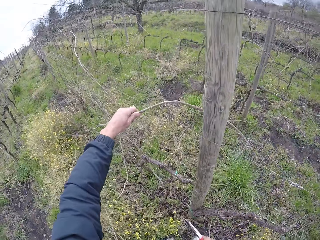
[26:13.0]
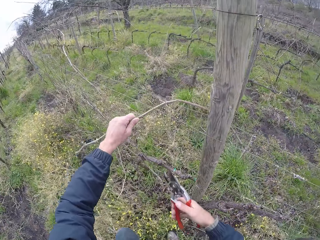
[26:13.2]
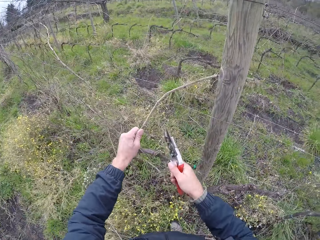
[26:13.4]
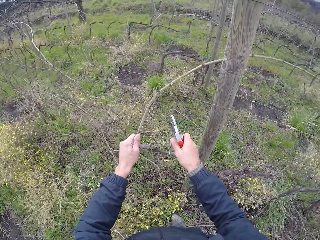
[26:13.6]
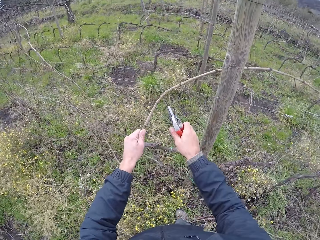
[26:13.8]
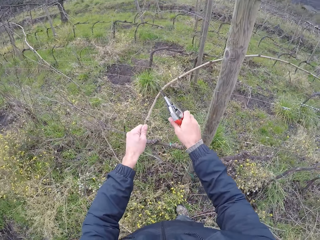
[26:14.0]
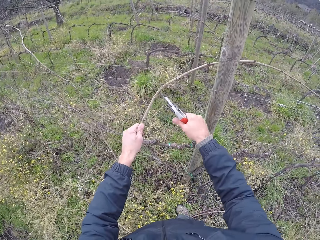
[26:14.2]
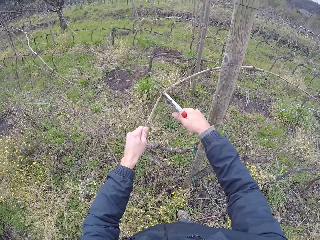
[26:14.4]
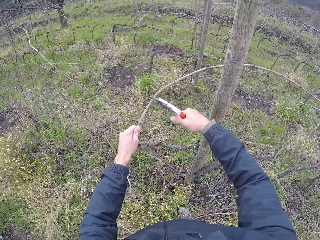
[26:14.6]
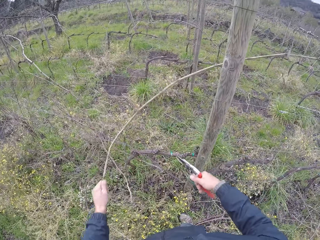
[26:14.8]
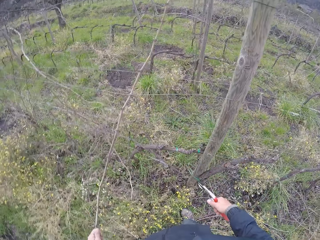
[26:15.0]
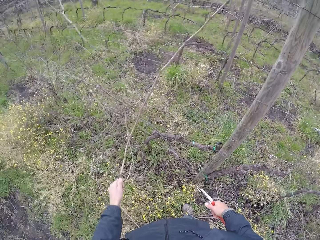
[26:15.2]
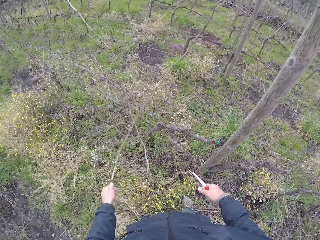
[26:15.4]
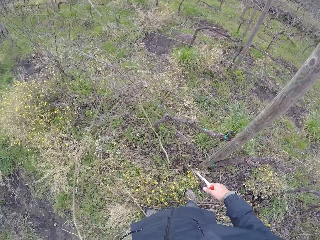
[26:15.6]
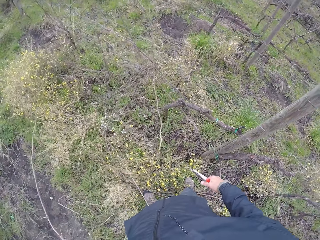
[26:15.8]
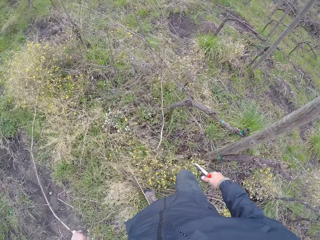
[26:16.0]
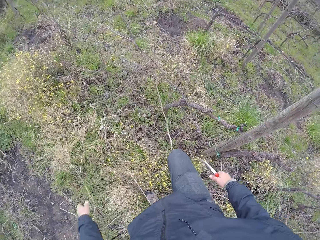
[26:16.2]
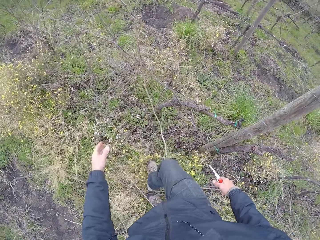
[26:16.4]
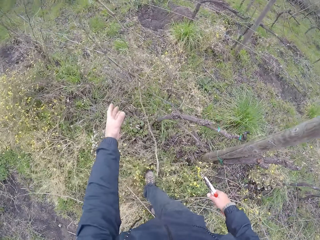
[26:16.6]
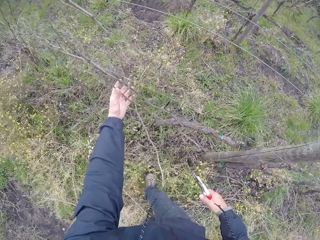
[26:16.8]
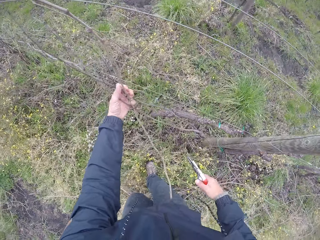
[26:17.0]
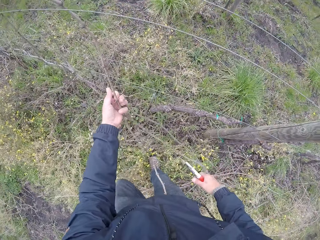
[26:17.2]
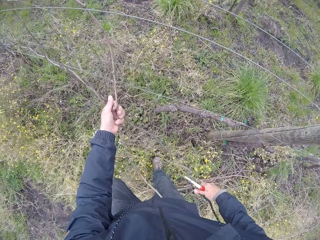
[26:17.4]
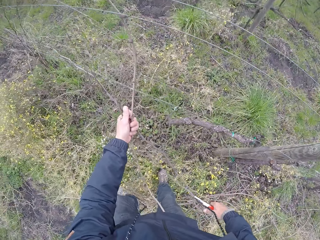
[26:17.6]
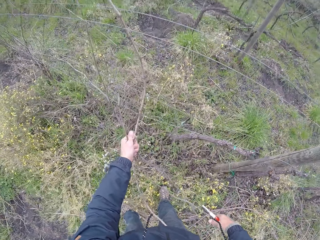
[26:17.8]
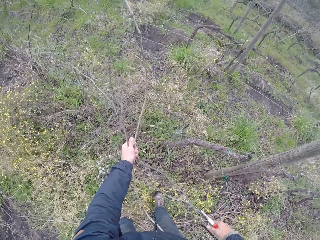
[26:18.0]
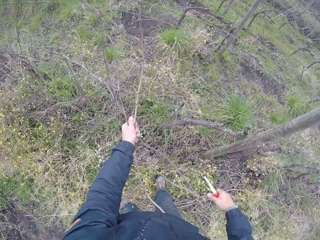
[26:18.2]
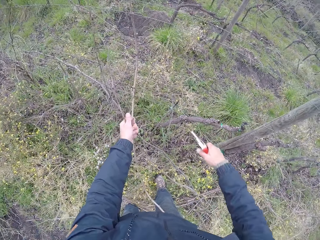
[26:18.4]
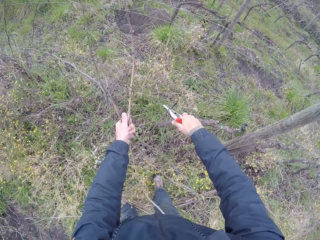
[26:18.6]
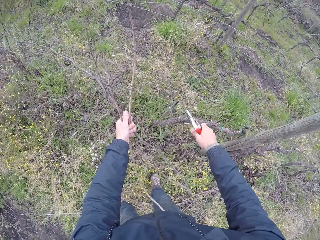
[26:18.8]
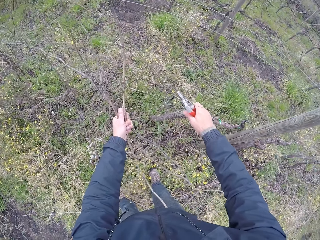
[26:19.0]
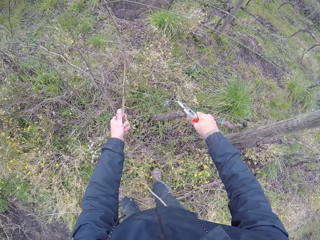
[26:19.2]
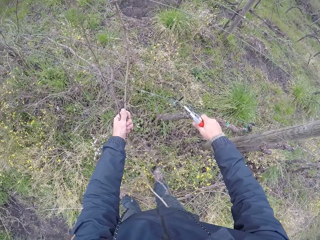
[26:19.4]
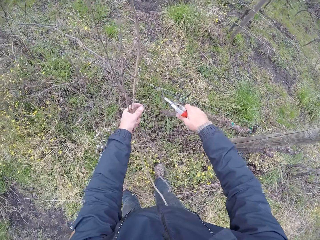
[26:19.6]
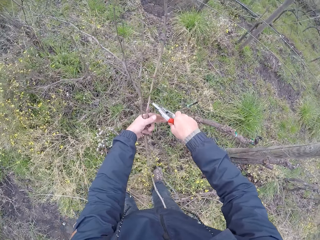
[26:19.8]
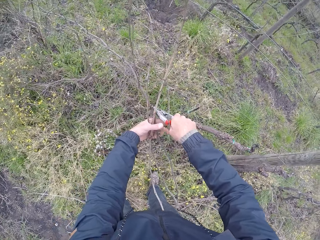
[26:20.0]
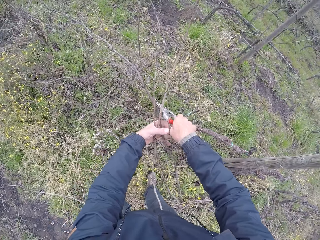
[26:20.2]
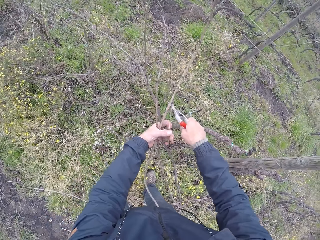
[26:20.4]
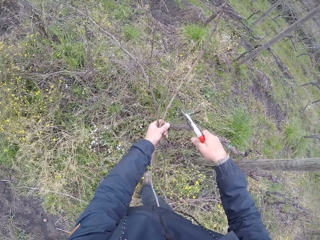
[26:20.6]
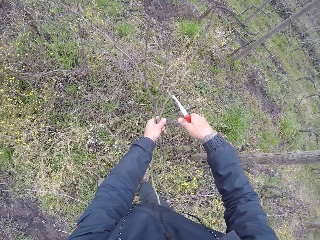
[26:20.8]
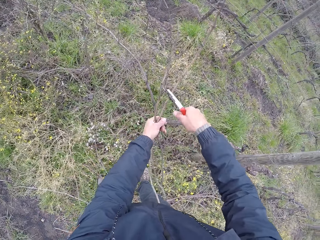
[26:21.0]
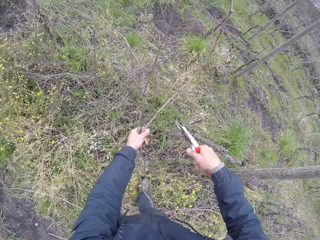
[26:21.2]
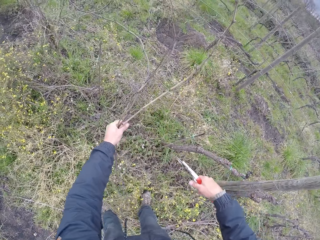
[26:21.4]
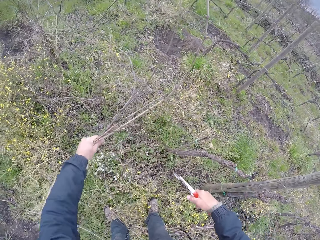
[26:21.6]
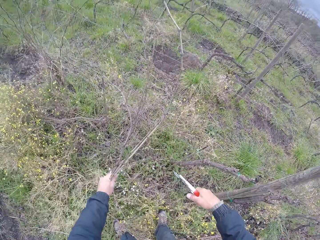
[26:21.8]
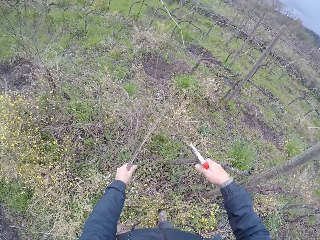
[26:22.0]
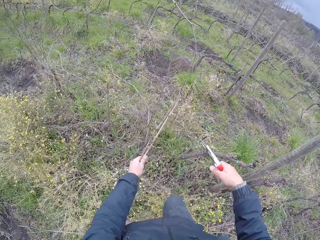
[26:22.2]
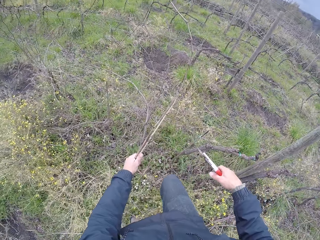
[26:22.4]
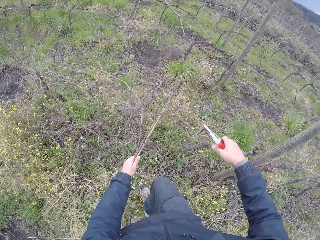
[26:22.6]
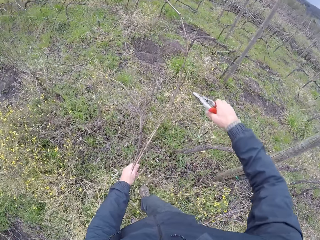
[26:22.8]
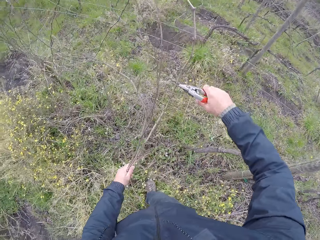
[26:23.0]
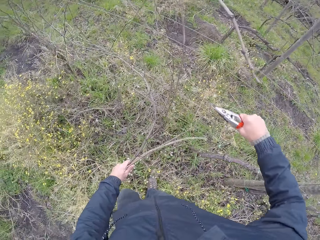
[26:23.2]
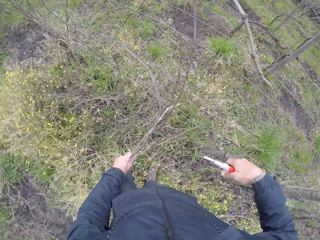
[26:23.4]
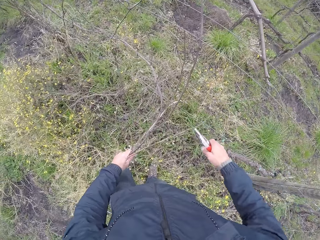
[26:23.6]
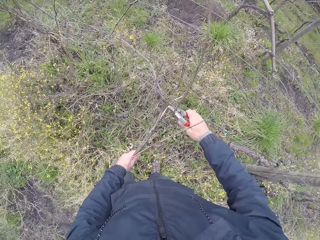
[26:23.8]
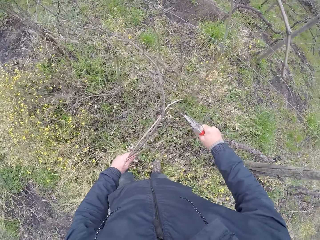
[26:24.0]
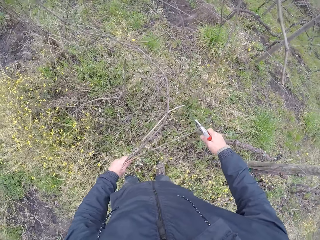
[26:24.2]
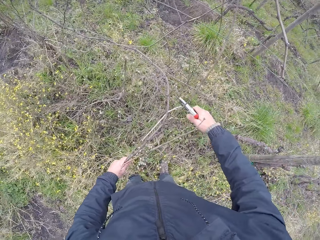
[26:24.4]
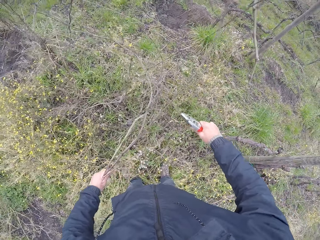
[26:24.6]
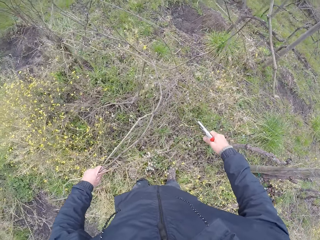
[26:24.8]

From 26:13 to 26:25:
The camera wearer holds a stick on the barb wire with his left hand. He clips the stick with the side cutter in his right hand. He pulls the stick from the barb wire with his left hand. He drops the stick on the ground with his left hand. He holds some sticks on the barb wire with his left hand. He cuts the sticks on the barb wire with the side cutter in his right hand.

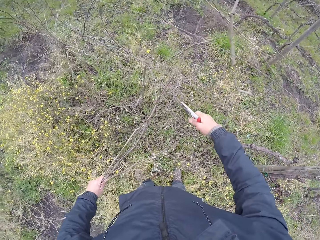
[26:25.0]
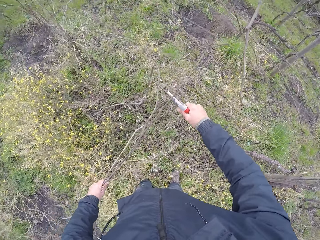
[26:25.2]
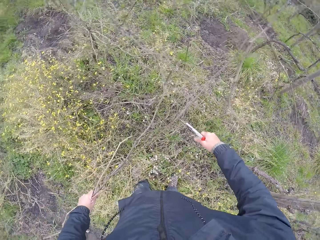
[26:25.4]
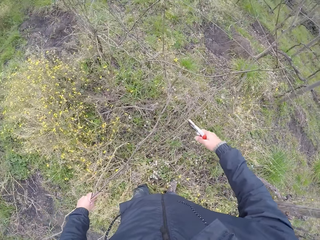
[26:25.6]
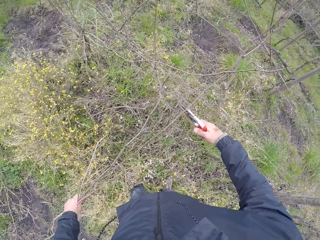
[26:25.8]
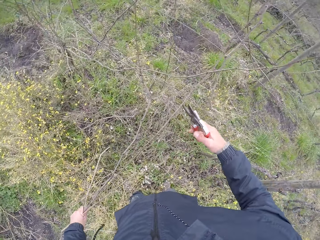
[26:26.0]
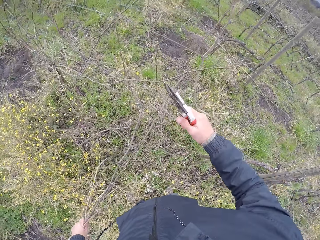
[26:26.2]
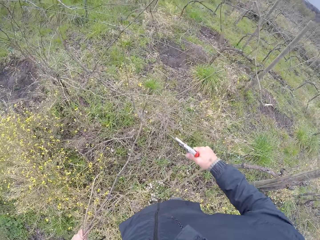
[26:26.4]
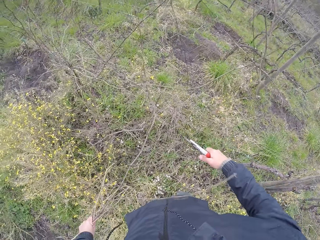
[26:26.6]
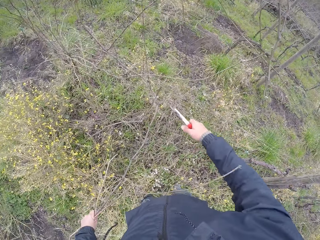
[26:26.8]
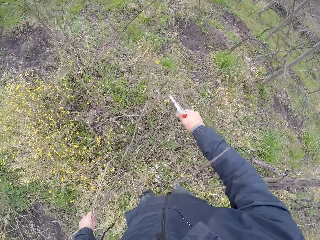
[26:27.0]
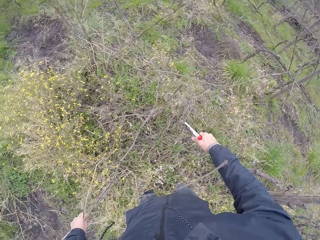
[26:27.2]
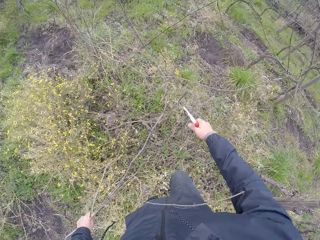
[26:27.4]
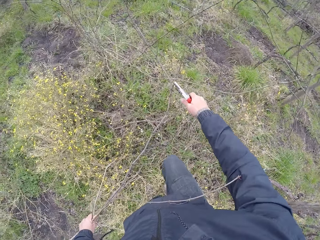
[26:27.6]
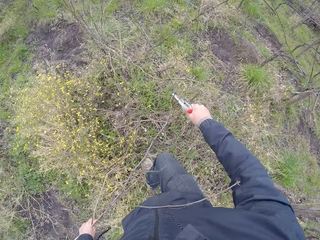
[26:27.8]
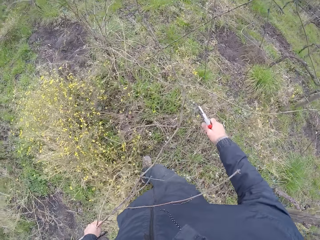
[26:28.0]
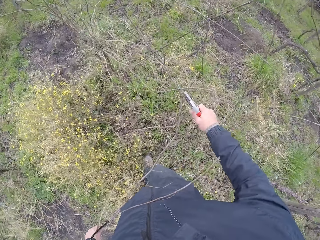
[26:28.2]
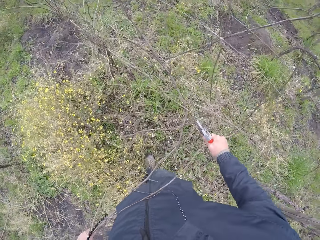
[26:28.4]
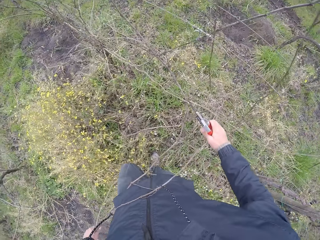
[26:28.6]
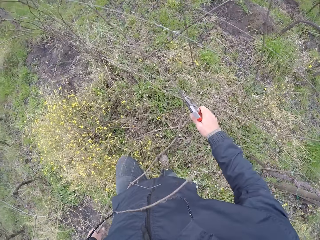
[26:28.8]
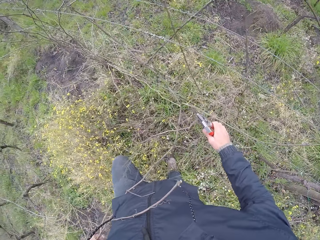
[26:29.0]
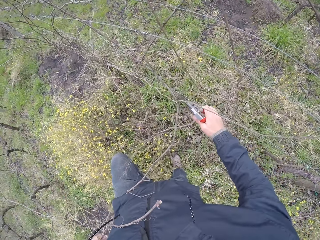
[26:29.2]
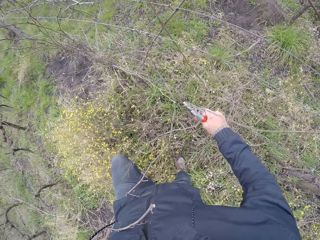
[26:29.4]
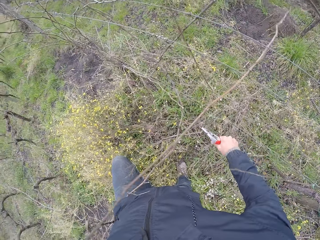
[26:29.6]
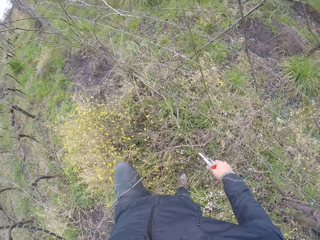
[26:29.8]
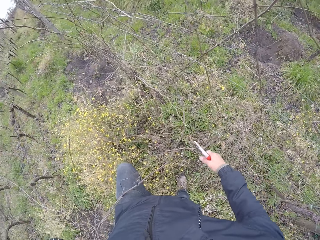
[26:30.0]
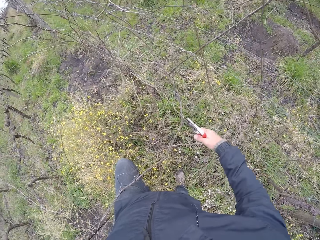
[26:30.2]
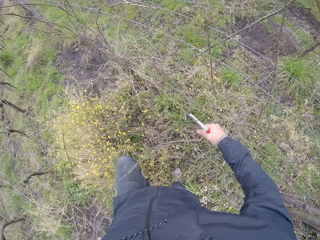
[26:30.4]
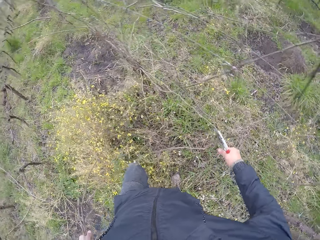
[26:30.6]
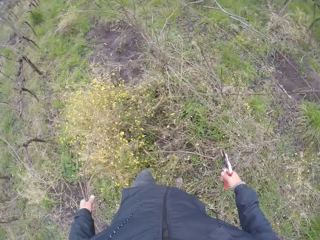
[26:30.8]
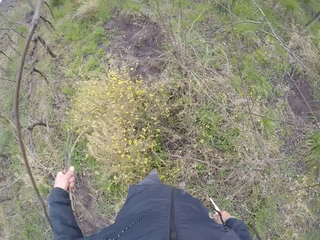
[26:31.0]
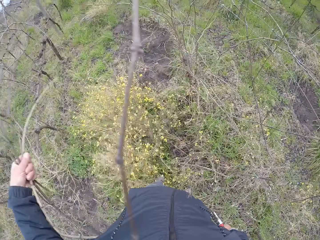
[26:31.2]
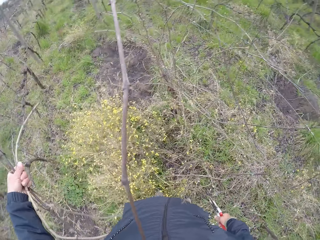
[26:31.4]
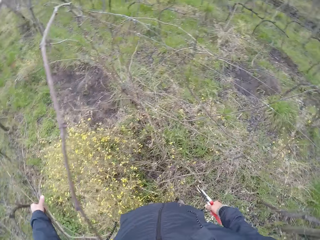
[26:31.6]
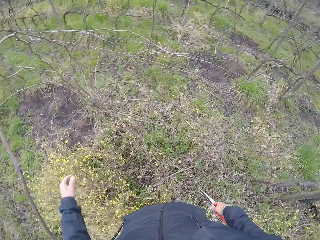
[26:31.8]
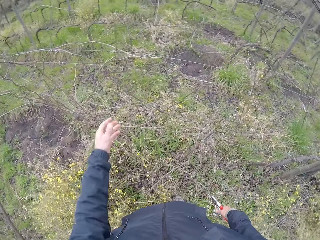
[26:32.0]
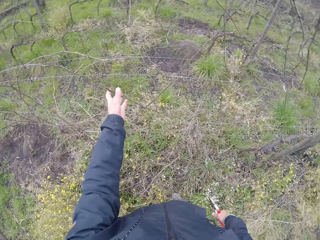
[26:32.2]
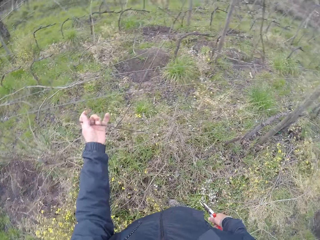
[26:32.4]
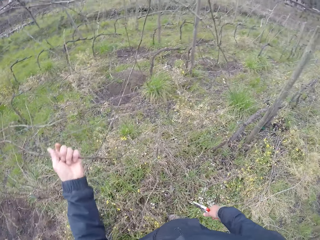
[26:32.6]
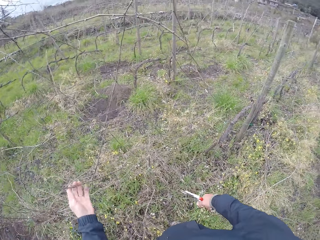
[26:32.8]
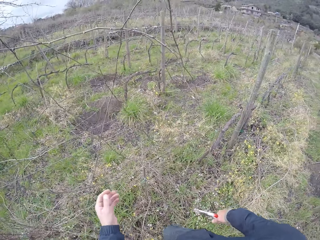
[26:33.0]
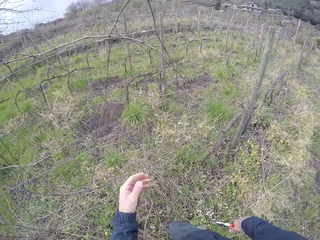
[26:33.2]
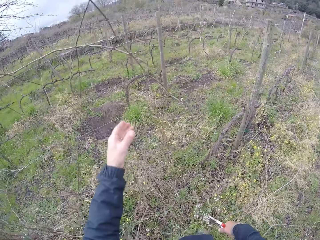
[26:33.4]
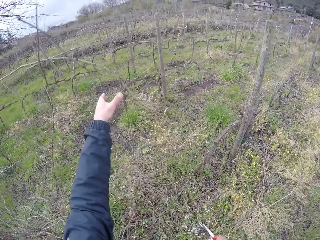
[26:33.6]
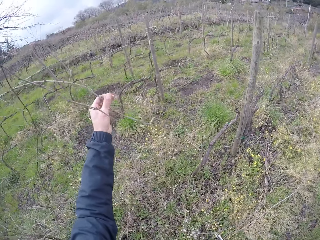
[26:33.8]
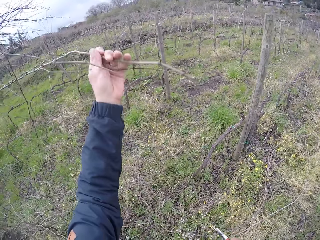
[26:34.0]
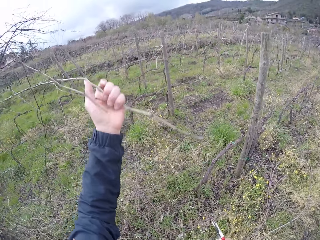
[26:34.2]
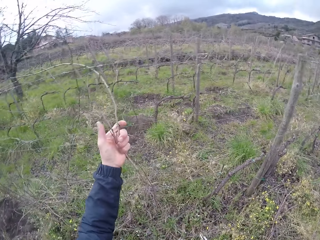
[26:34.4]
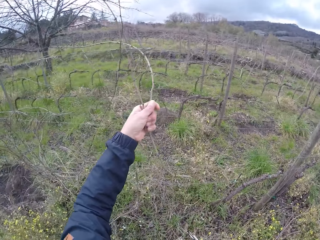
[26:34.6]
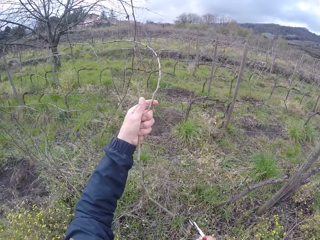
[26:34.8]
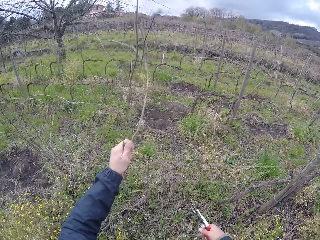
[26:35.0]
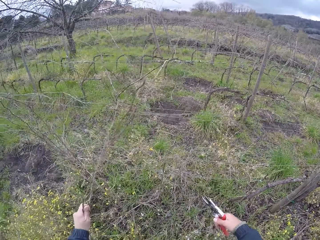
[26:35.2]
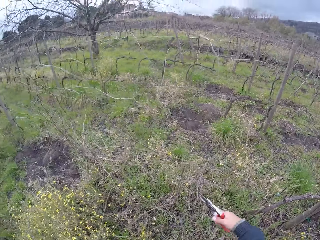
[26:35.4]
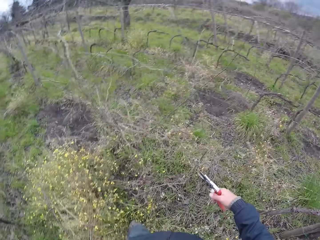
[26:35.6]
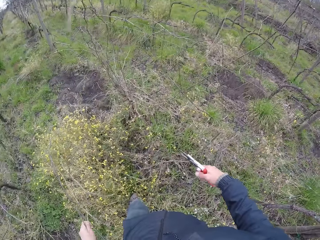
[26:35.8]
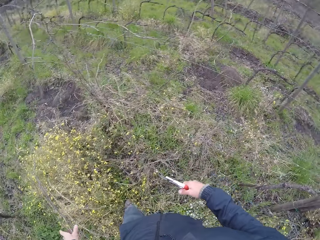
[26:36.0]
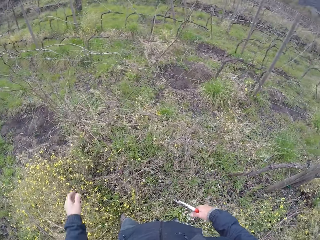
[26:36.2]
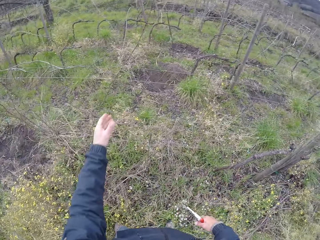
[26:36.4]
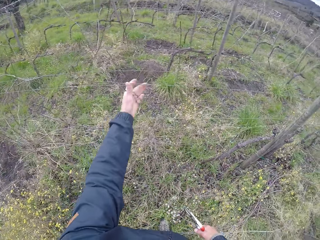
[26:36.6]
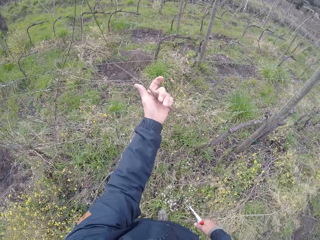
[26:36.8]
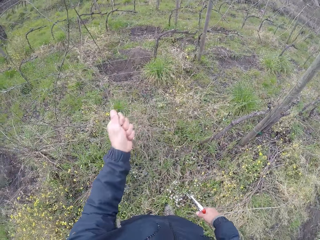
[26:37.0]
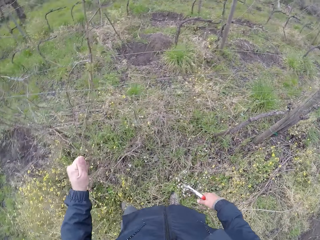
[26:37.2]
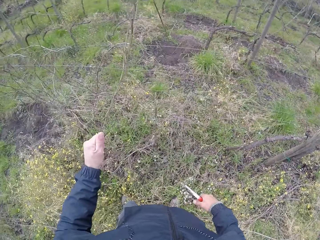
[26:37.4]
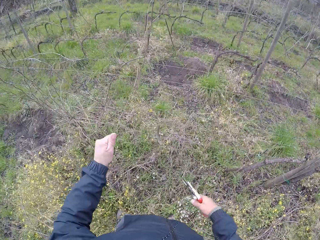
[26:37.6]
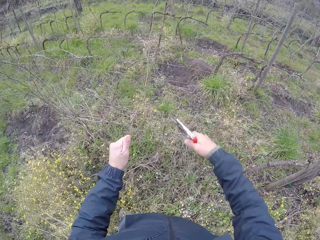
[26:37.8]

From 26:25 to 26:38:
The camera wearer drops the sticks on the ground with his left hand. He holds a stick on the barb wire with his left hand. He pulls a stick from the barb wire with his left hand. He drops the stick on the ground with his left hand. He pulls a stick from the barb wire with his left hand.
